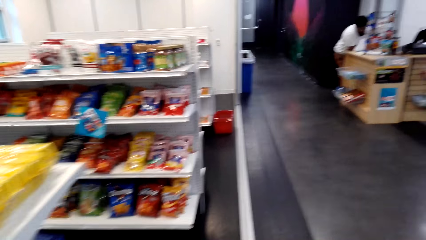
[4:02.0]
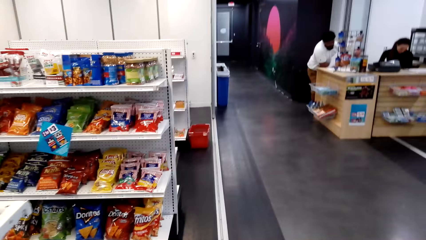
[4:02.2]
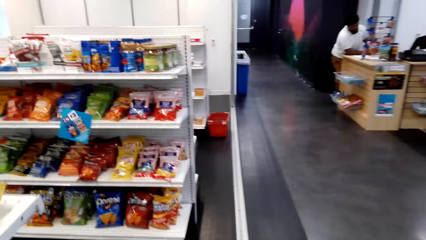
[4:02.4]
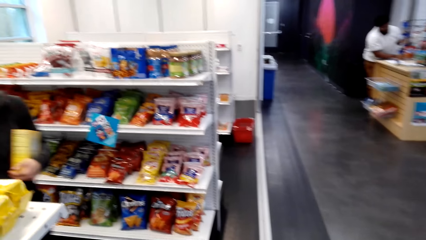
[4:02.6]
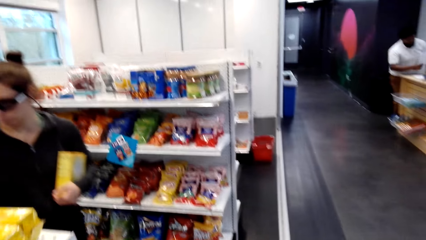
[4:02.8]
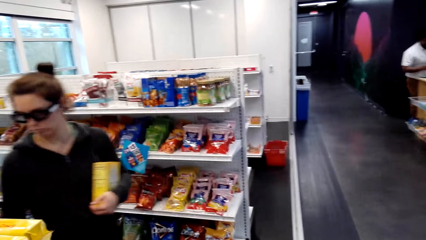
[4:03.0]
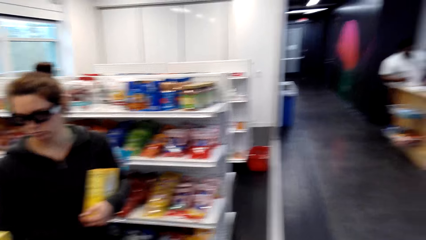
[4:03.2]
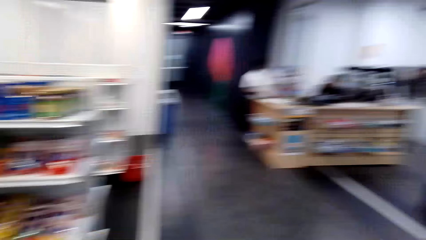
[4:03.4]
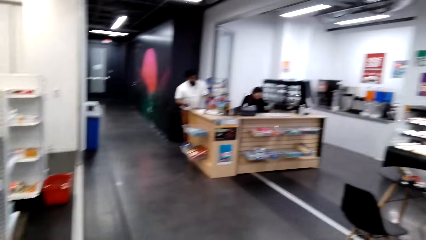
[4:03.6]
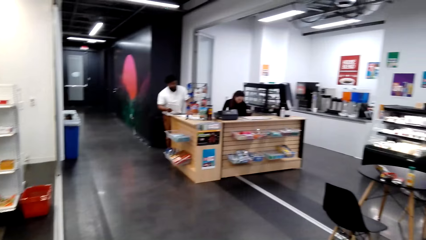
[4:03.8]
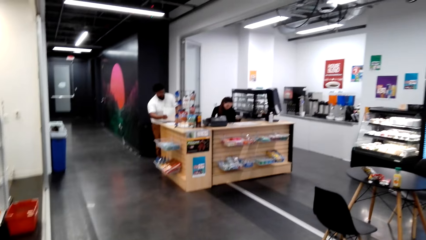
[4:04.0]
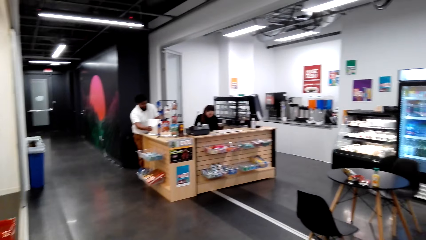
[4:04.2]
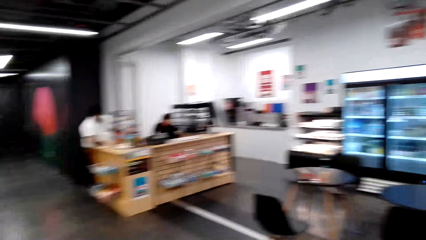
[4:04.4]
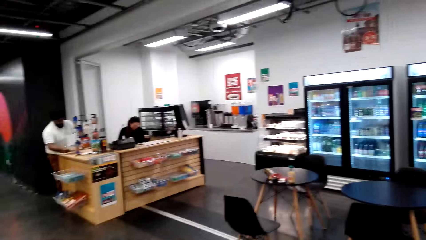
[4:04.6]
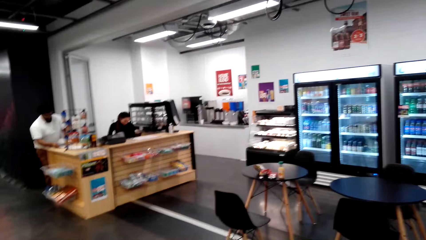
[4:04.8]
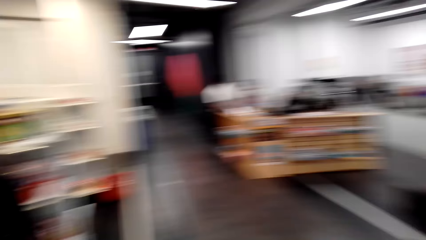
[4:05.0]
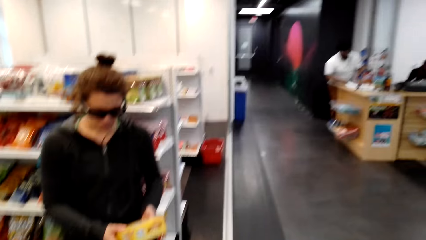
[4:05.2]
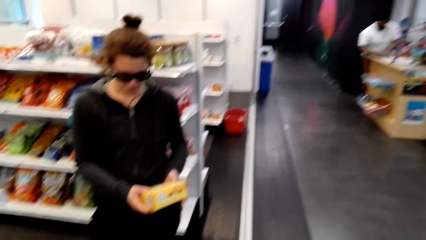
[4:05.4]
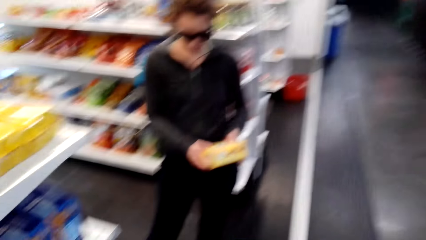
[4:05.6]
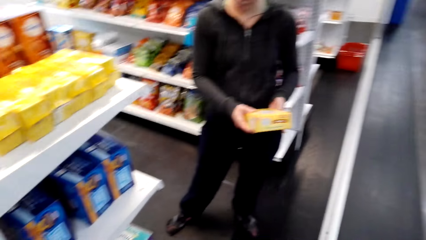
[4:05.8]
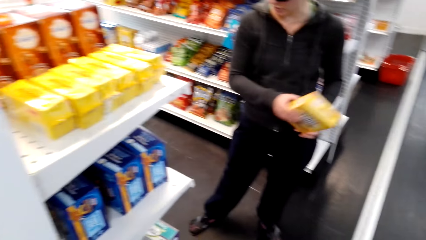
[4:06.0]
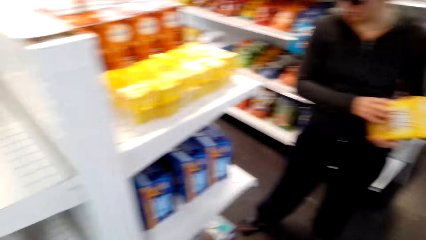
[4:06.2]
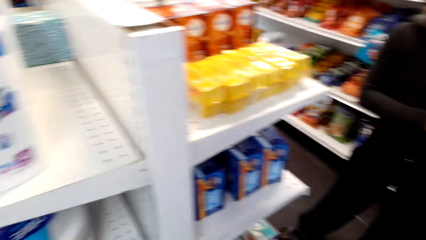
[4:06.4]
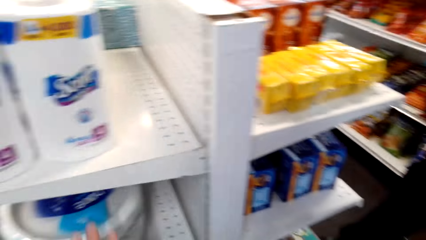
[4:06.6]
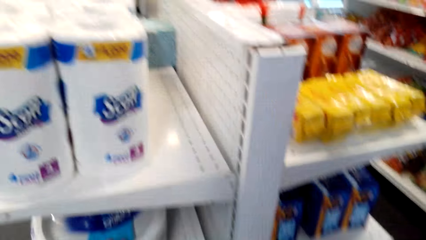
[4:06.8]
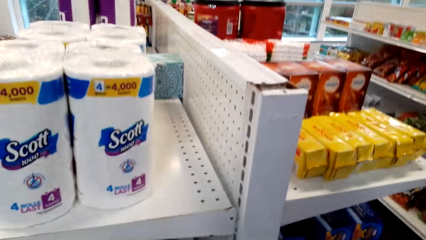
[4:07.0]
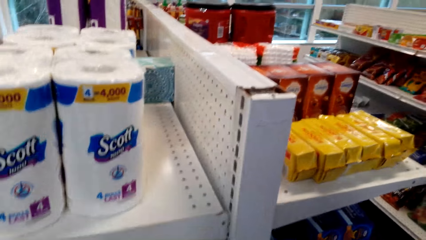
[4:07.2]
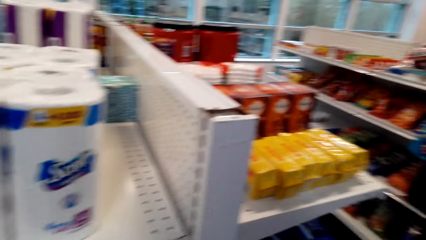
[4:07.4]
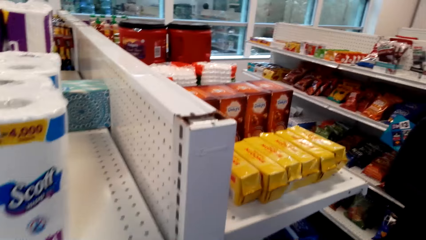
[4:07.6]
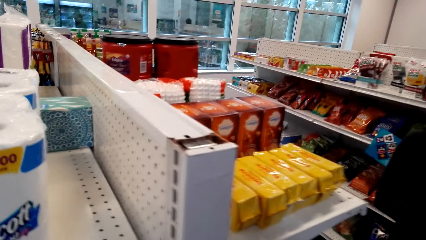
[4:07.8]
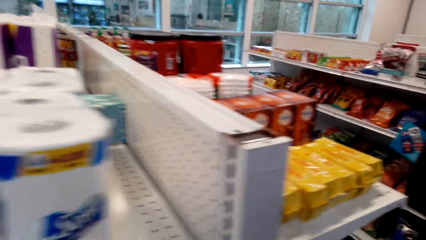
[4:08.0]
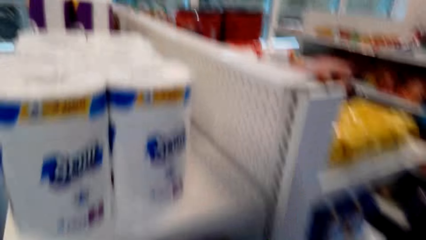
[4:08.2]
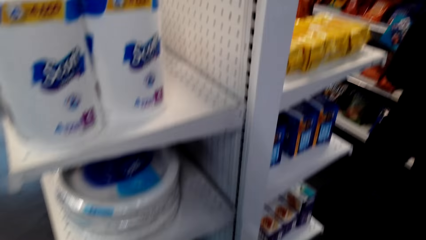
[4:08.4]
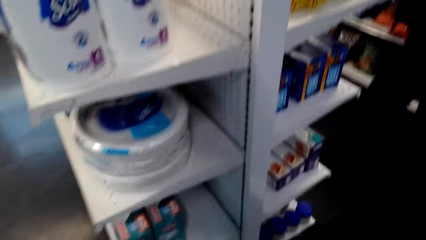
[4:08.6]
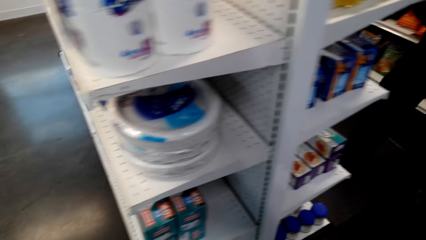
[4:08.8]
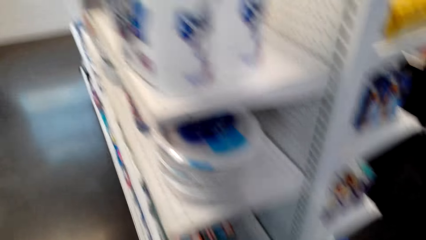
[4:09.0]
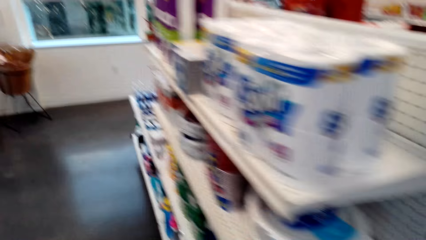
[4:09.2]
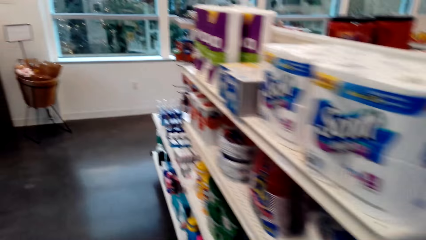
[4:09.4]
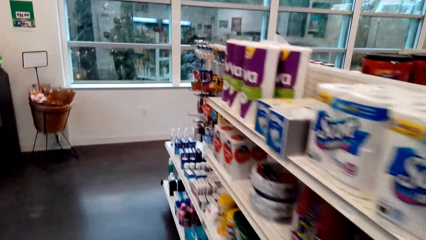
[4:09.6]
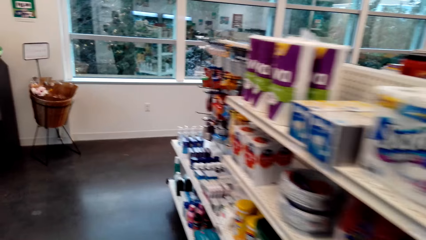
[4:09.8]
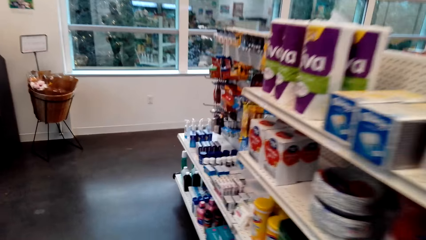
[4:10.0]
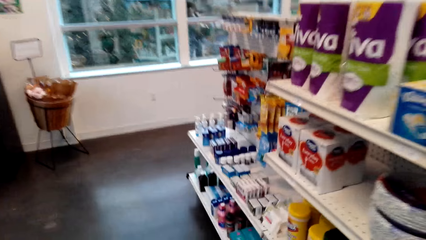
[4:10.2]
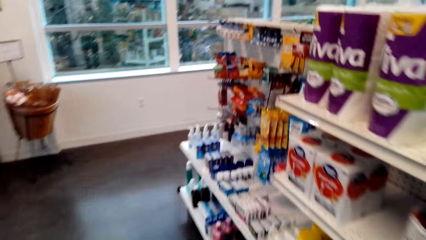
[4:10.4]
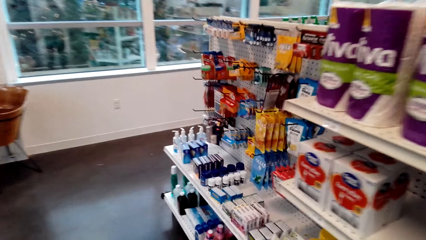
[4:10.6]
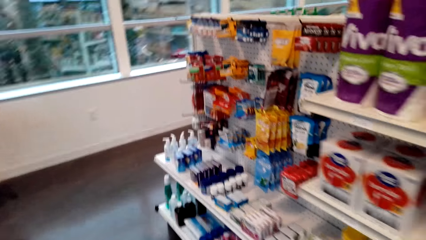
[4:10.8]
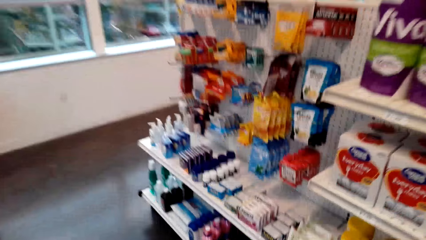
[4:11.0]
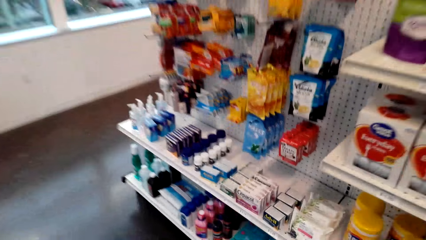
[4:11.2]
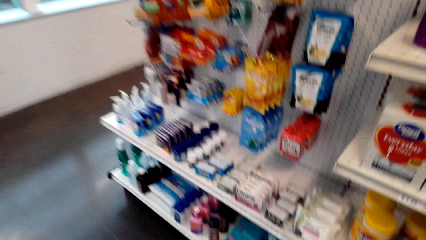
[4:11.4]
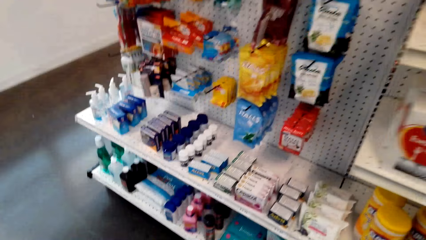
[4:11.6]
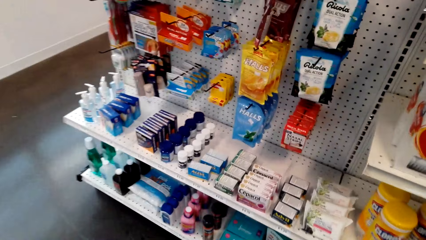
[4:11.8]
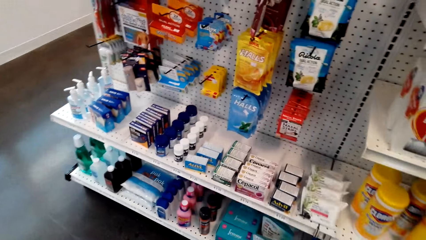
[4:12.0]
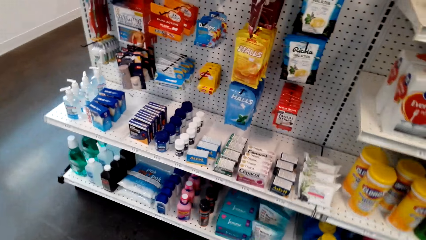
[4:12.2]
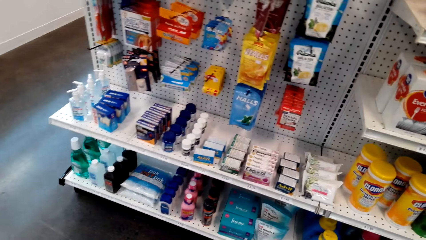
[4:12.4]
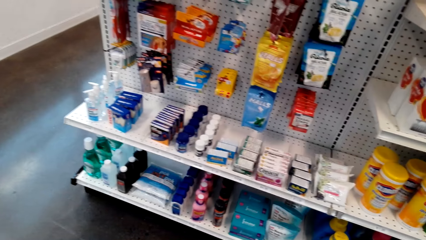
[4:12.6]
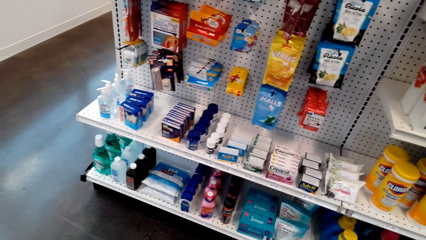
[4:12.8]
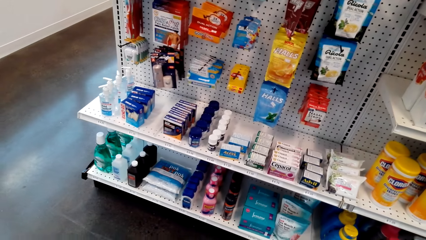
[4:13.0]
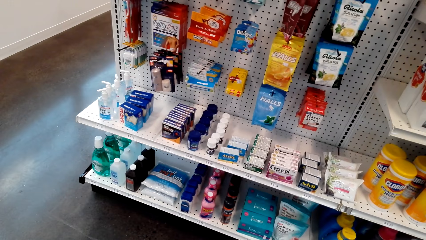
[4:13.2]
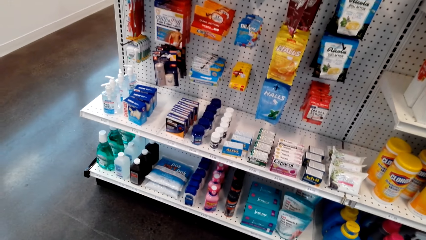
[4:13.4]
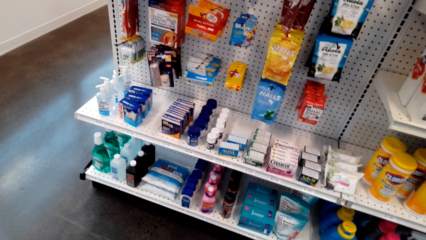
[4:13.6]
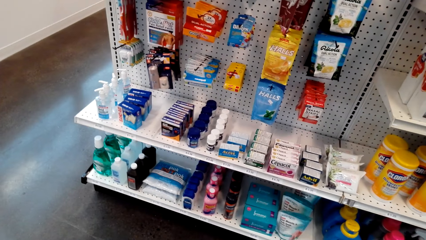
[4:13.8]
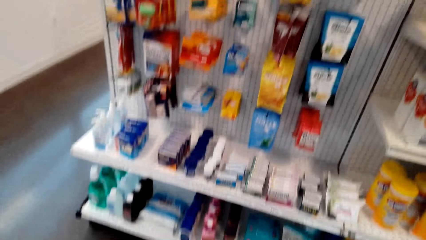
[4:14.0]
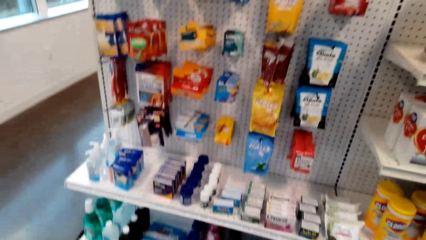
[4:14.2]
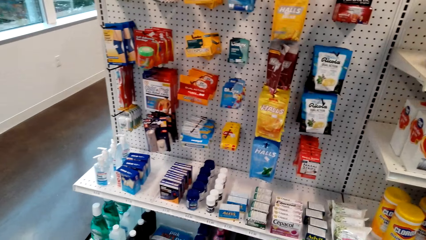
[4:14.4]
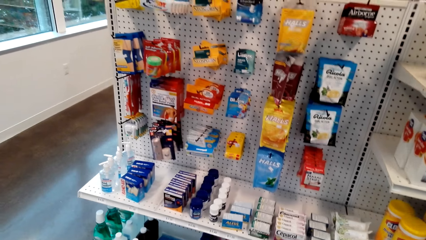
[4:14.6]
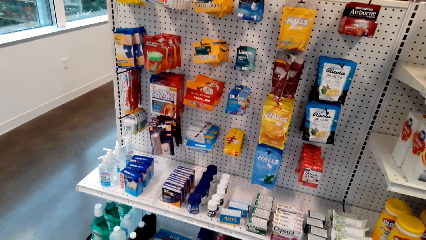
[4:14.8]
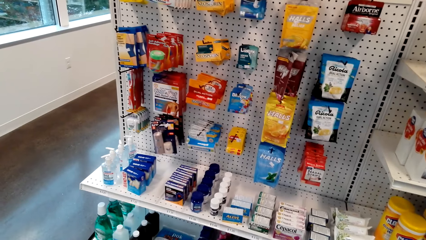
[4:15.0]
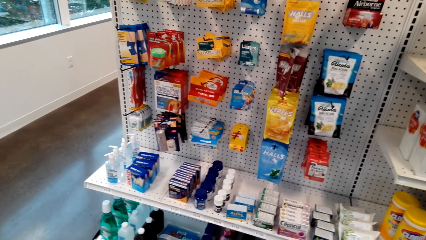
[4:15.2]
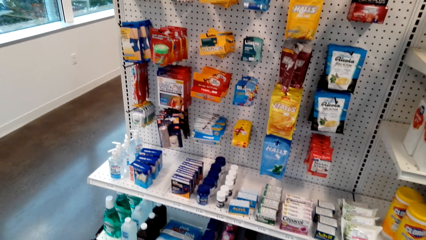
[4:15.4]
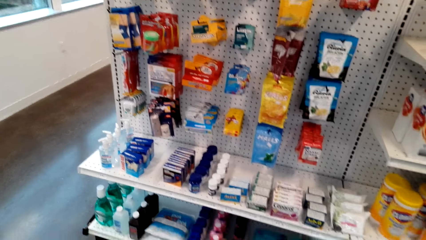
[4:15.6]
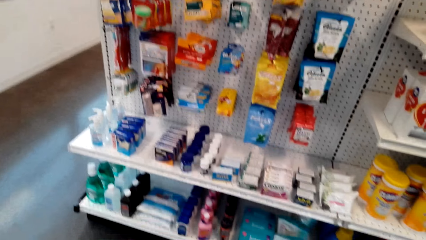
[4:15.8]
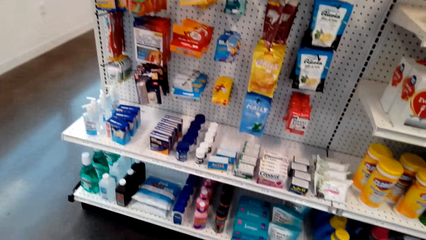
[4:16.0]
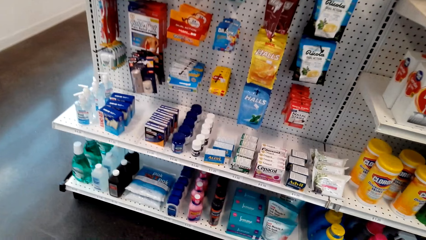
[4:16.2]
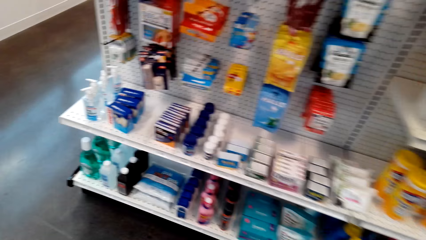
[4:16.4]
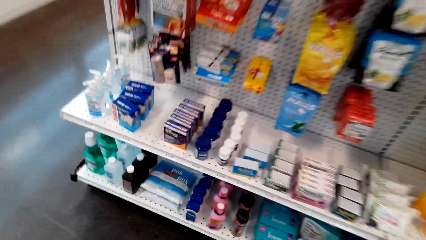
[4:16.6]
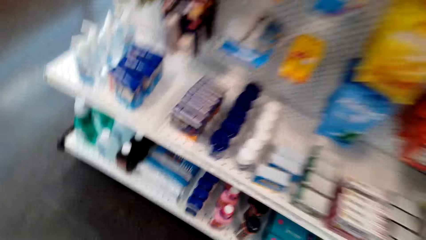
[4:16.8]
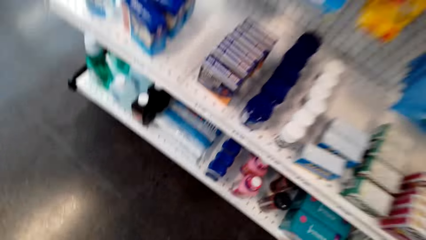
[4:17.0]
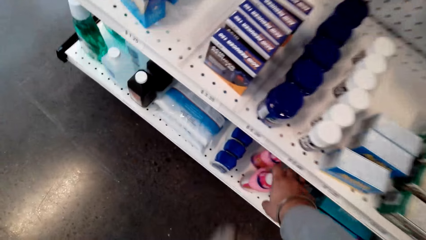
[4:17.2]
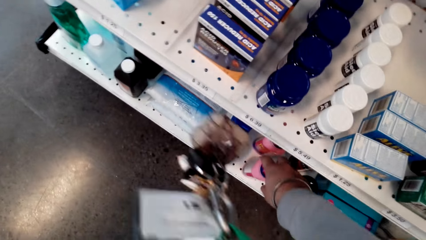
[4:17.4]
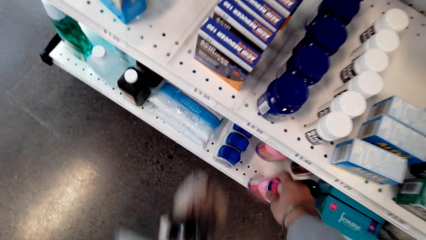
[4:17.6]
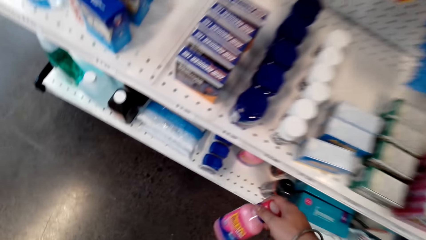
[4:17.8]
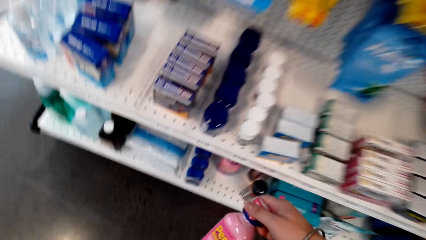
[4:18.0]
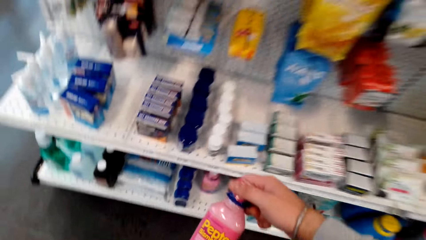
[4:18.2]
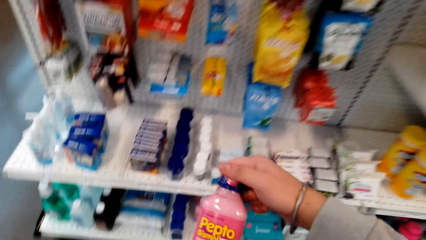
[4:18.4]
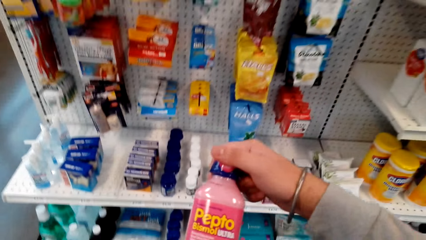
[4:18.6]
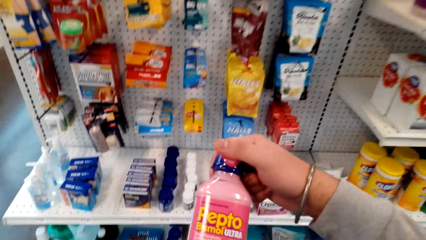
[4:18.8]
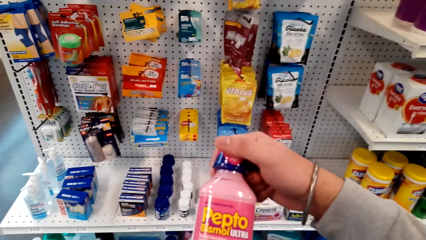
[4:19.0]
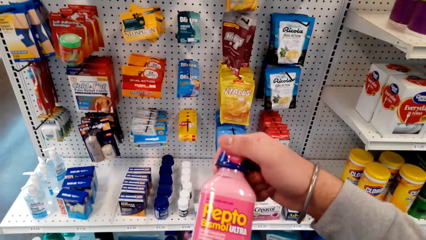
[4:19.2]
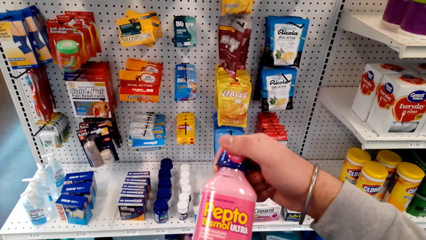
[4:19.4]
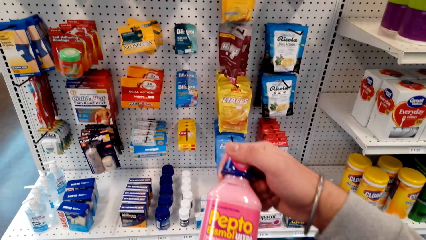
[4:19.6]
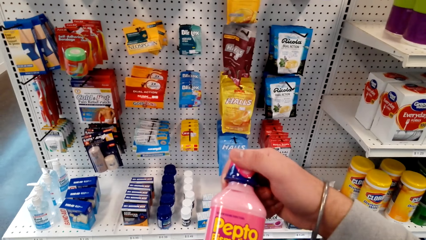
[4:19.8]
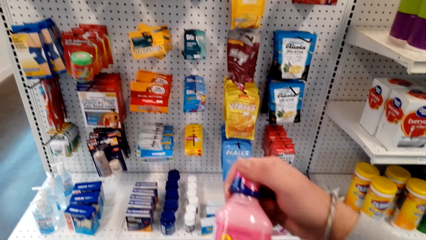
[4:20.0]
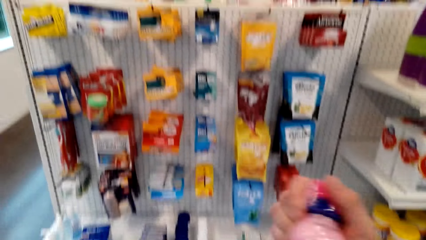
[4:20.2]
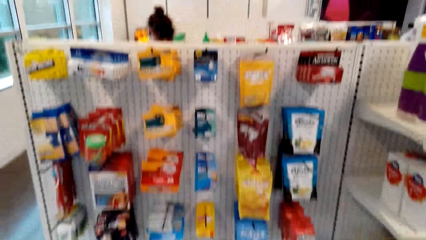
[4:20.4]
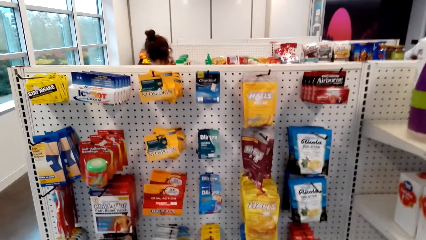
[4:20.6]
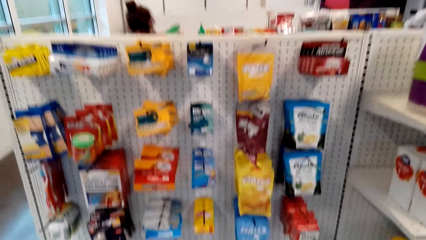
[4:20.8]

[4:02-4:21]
The camera wearer holds something. They look at the shelves. They pick up the Repto detergent from the shelf. They look at the bottle.
